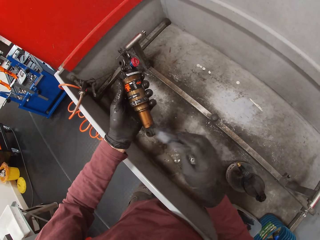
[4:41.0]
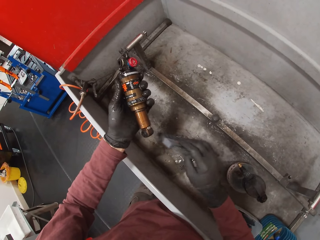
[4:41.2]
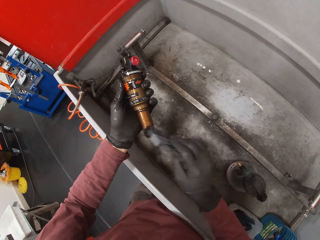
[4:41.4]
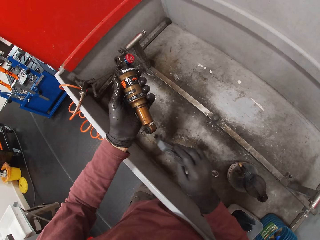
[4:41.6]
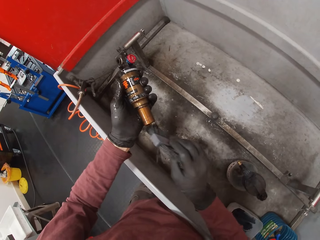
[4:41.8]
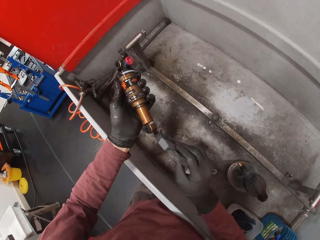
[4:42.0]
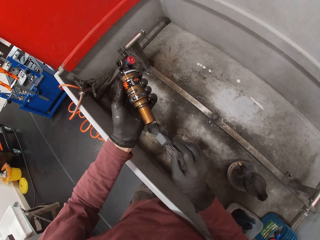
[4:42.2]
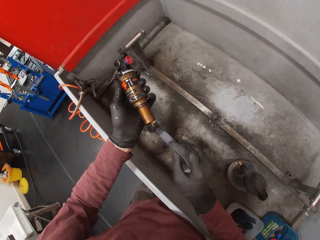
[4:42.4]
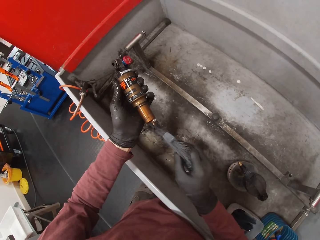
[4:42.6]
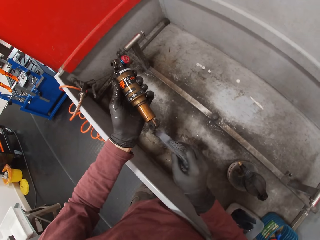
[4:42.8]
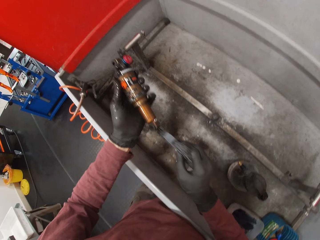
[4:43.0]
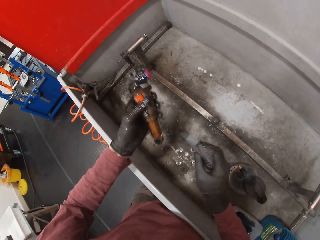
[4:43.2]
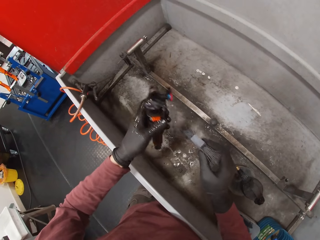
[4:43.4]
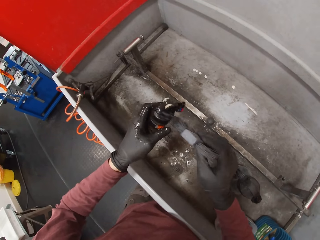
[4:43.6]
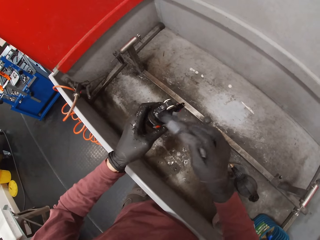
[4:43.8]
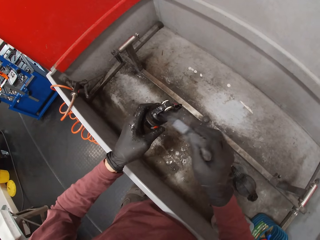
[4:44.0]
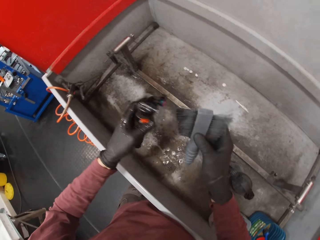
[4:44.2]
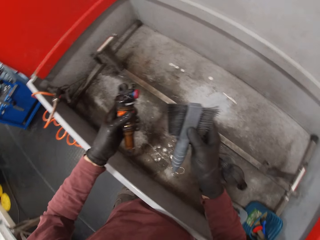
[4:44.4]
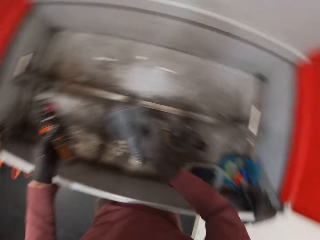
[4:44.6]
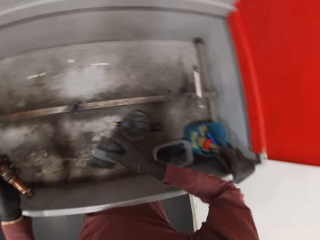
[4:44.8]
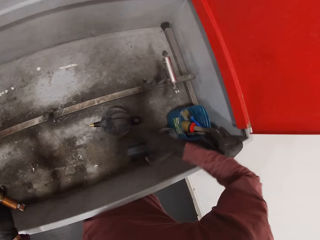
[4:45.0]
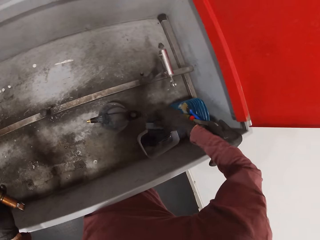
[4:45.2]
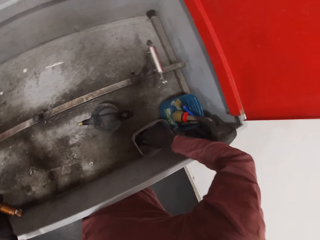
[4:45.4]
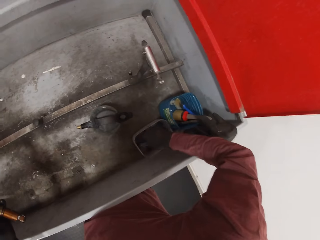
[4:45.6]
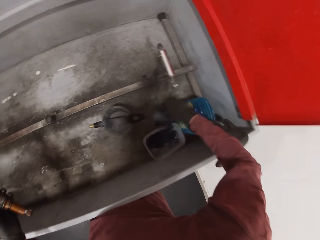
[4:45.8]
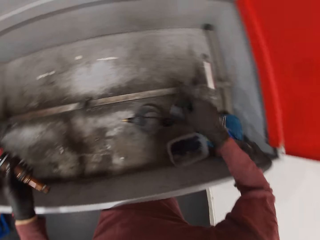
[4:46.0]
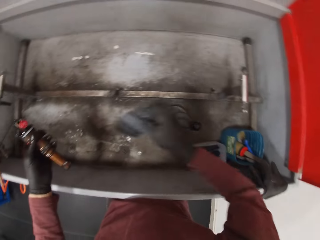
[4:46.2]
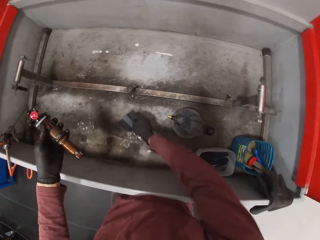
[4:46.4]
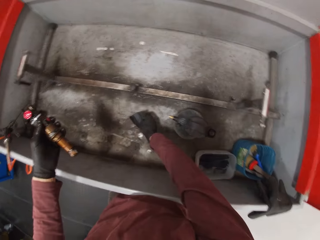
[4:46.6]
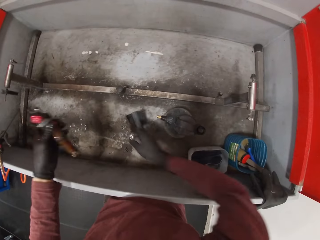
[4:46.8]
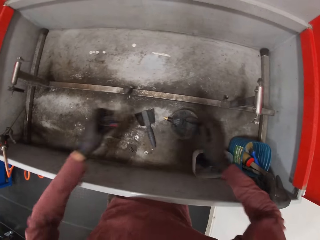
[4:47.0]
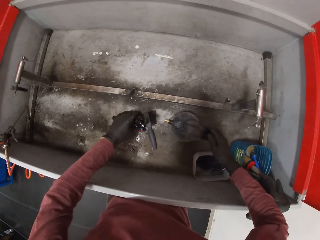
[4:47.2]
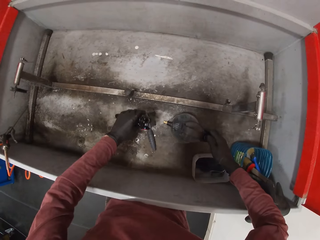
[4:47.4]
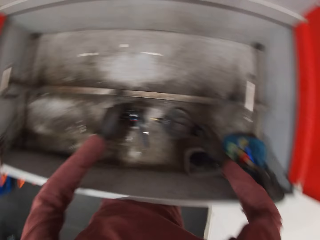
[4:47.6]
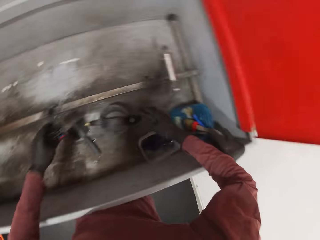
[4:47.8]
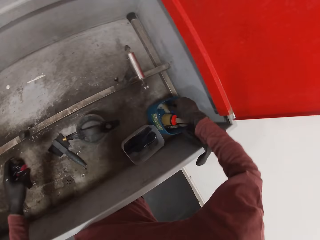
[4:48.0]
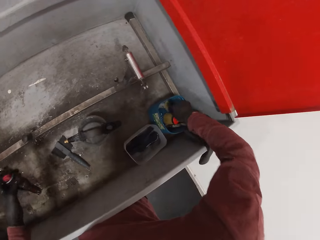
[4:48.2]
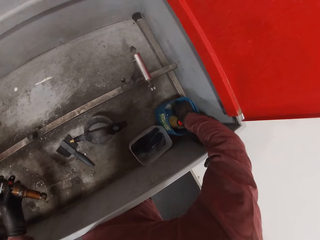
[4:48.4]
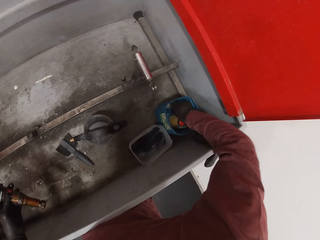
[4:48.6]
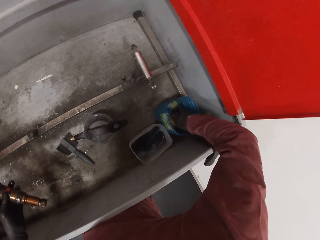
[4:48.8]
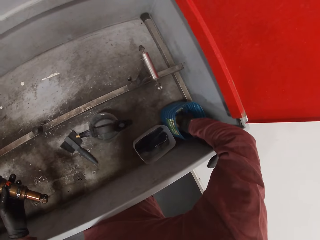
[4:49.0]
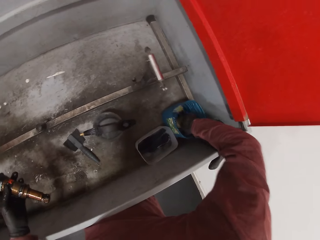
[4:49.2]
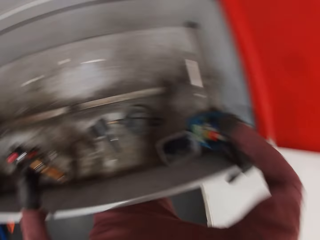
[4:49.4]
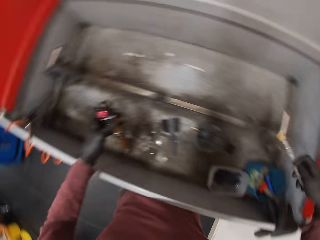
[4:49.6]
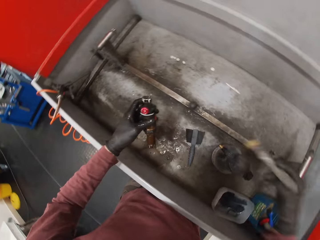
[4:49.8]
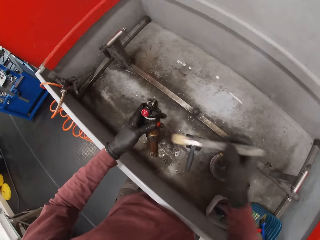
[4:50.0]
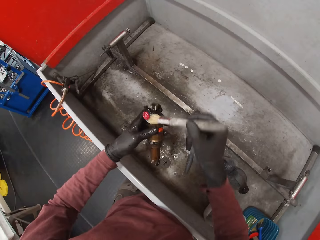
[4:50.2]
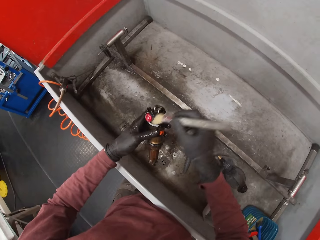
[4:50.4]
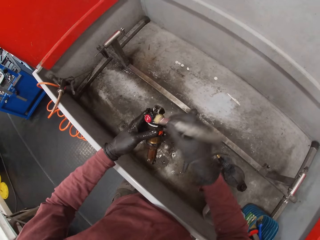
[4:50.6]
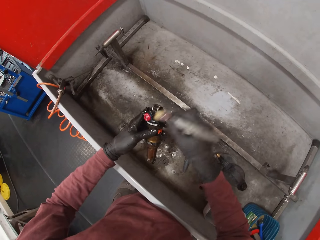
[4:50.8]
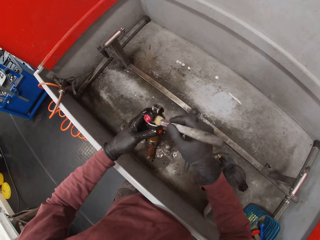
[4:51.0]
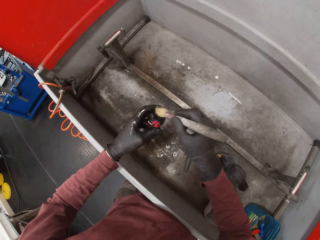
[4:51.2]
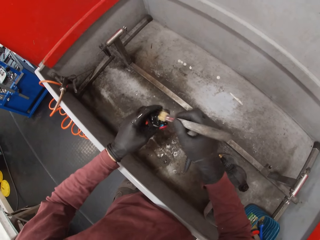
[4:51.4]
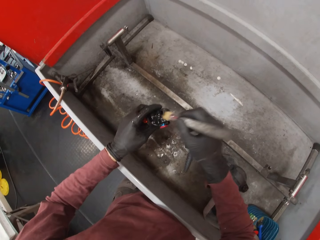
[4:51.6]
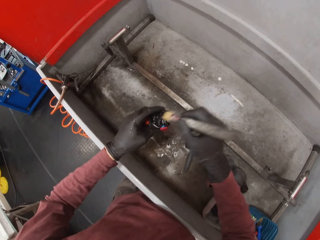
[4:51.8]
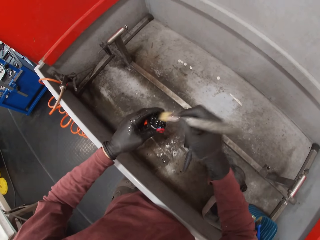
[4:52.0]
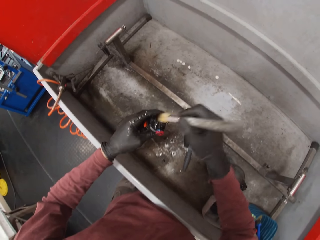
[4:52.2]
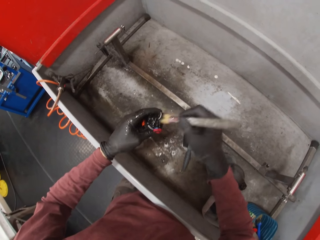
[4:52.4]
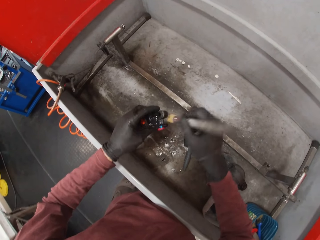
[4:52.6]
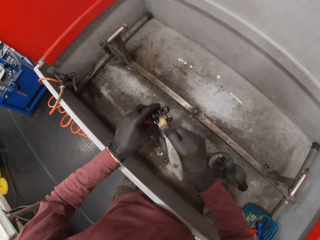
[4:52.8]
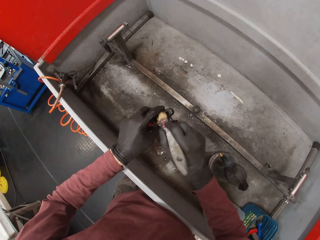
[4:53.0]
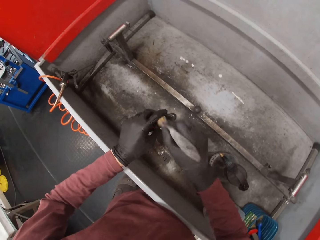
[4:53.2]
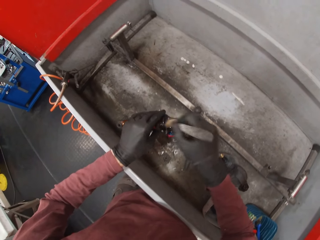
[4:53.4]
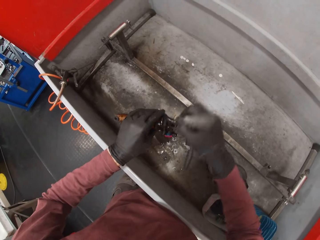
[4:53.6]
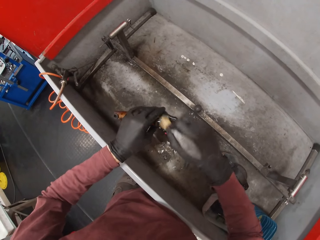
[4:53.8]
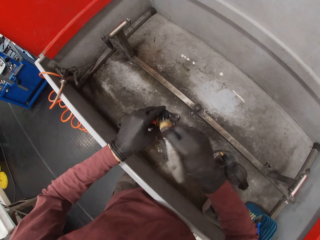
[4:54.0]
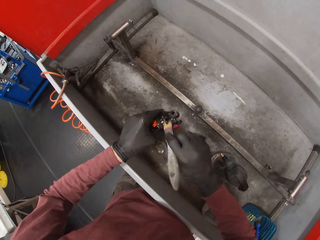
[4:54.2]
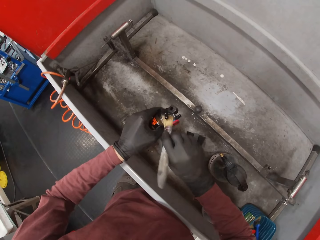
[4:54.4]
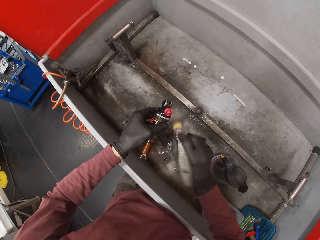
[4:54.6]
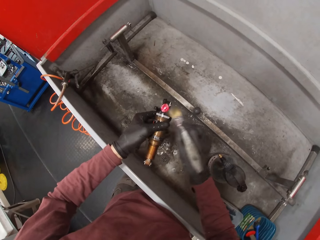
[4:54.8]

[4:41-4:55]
The camera wearer dips the brush in the container in the sink with his right hand. He rubs the brush on something. He moves the right hand. He drops the brush in his right hand in the sink. He places the tool on the tool box. He moves both hands. He picks up a brush from the container in the sink with his right hand. He brushes the spark plug or float switch in his left hand with the brush in his right hand.

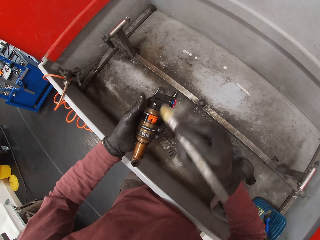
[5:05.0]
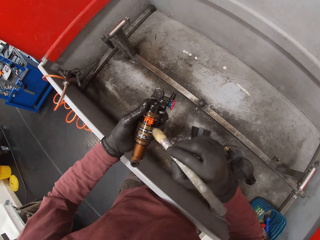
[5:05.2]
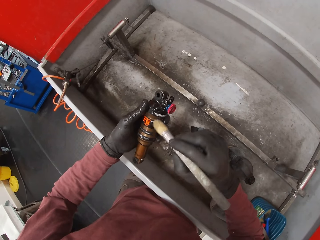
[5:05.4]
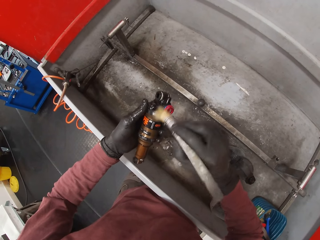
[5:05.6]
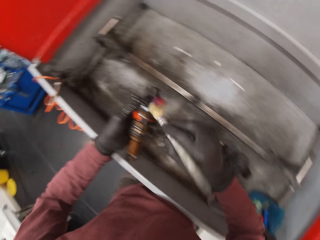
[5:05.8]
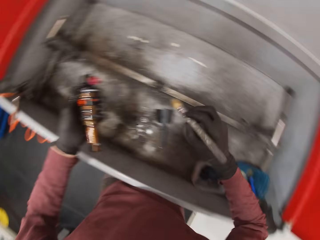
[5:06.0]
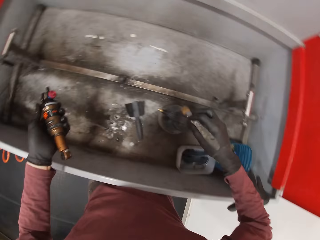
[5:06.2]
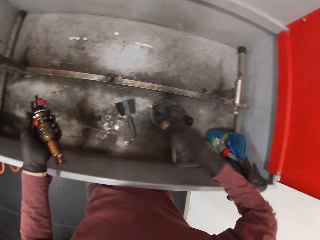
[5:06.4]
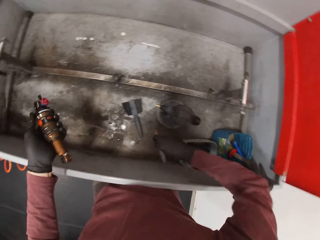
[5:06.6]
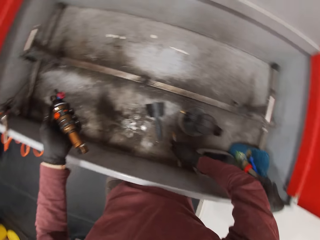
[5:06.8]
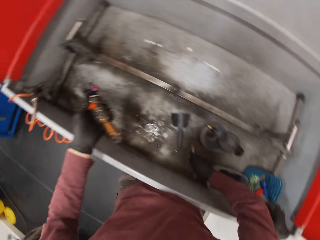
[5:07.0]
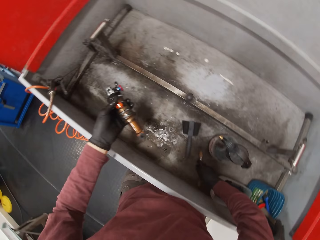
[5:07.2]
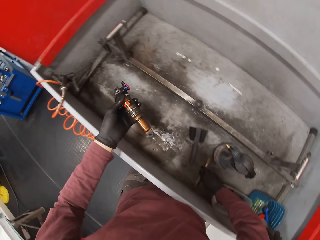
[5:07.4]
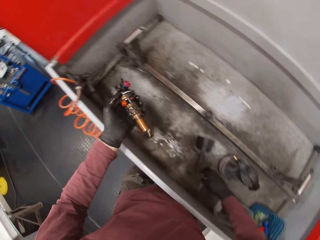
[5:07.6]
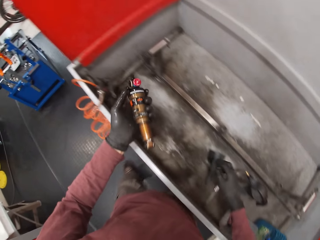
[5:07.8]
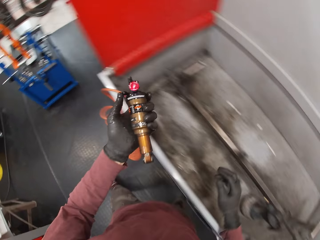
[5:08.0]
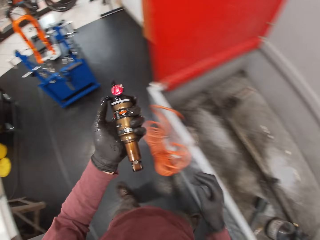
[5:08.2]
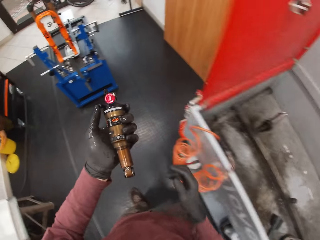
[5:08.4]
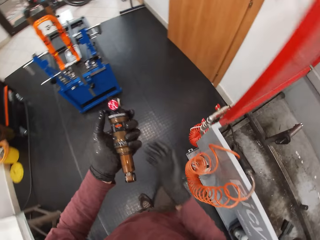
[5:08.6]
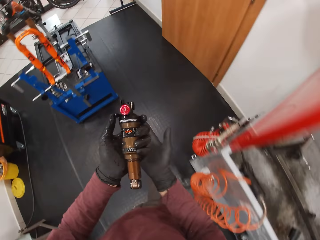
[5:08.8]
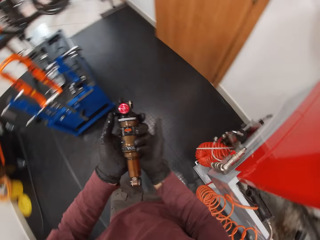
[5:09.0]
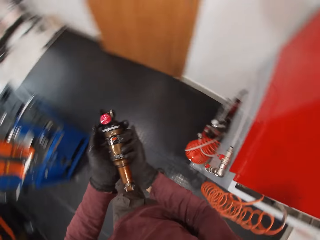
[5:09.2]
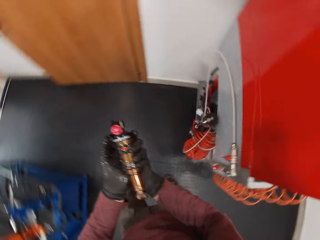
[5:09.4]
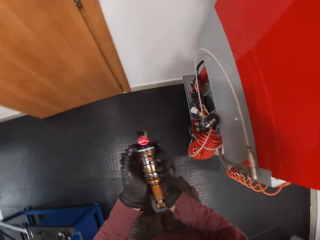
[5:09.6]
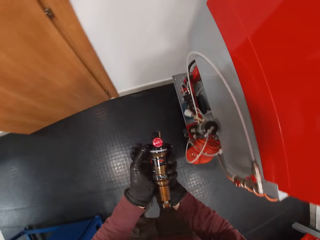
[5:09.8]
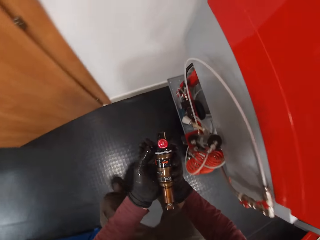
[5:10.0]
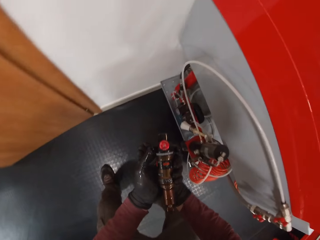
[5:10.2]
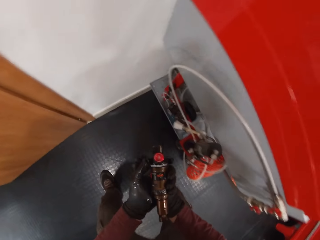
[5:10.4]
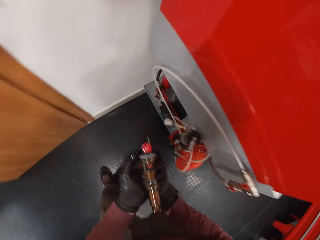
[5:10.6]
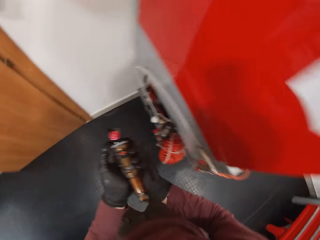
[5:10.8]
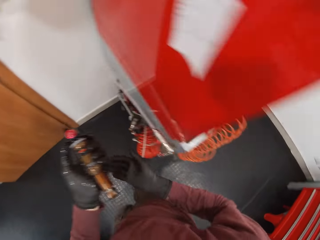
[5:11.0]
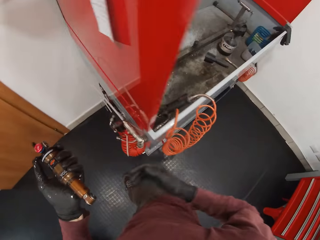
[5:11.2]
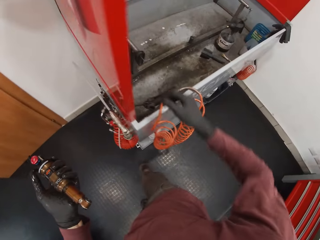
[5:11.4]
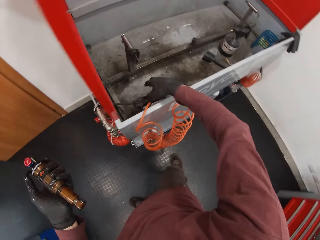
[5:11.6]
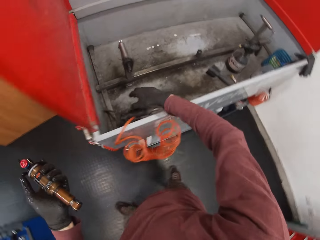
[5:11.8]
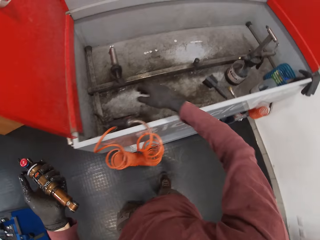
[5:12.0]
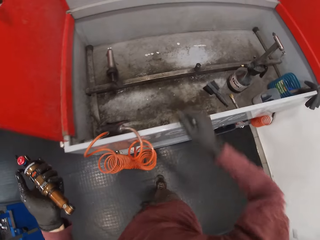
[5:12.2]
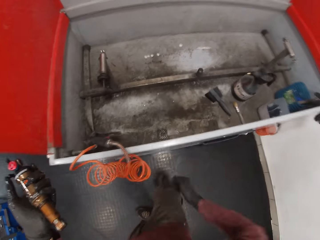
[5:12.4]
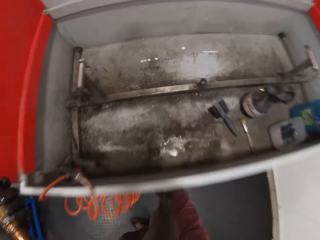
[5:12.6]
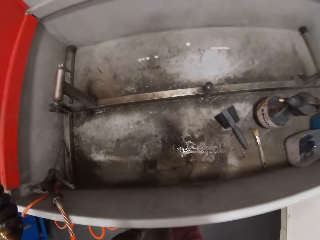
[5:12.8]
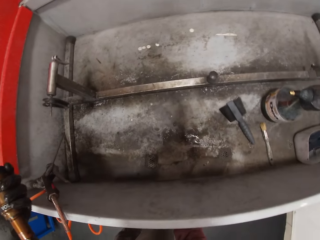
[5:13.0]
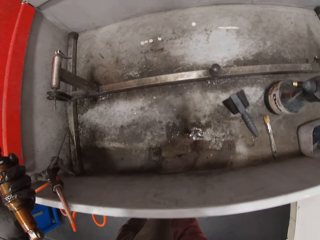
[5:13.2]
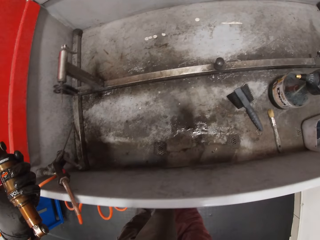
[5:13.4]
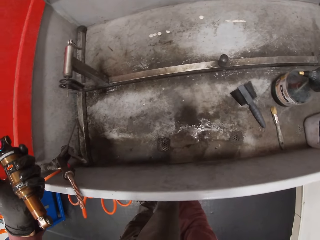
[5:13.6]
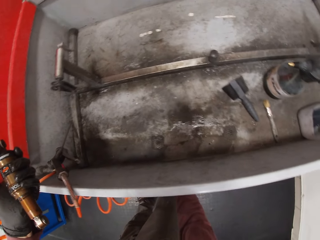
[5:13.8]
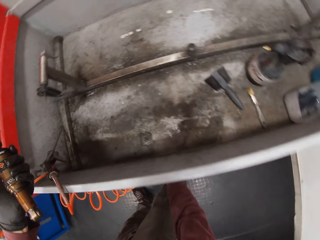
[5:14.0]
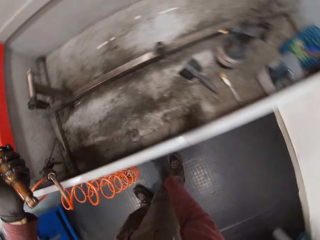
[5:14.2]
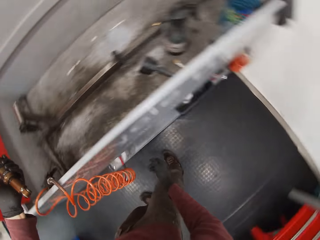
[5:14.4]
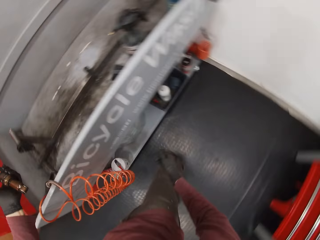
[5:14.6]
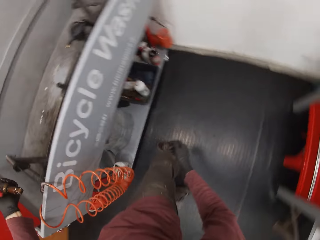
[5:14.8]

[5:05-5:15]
The camera wearer moves the left hand. He places the brush in his right hand in the sink. He walks around. He holds both hands together. He makes a step. He moves the right hand. He makes a step. He looks around.
